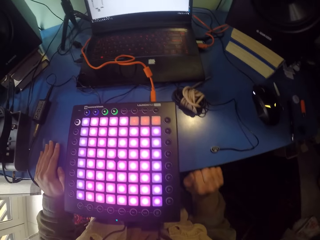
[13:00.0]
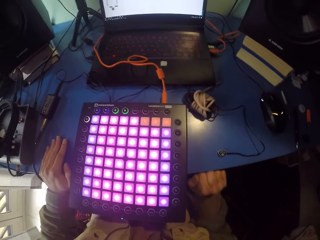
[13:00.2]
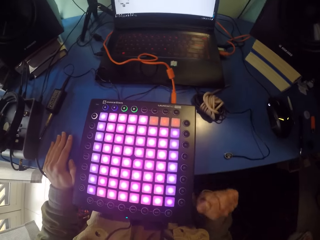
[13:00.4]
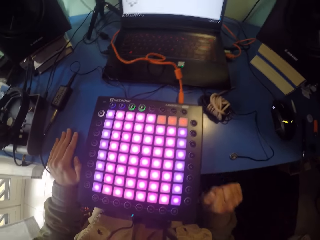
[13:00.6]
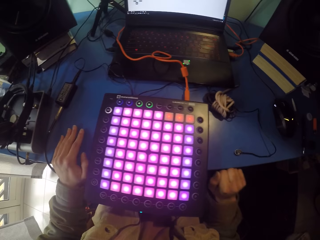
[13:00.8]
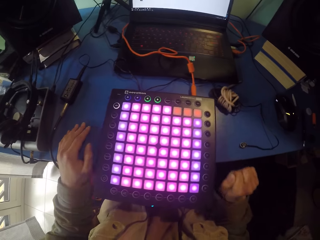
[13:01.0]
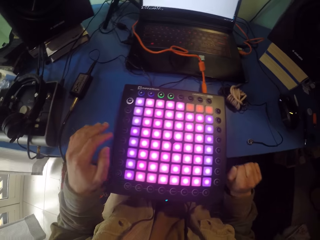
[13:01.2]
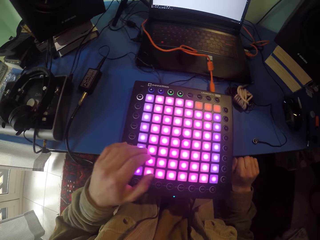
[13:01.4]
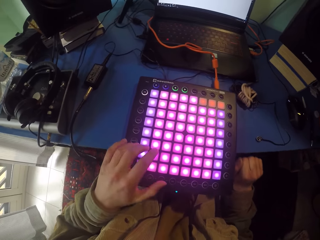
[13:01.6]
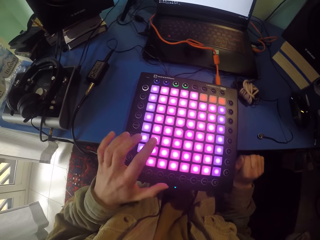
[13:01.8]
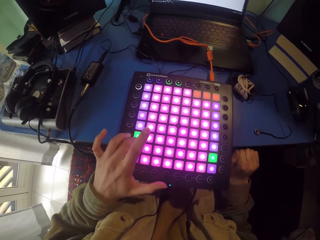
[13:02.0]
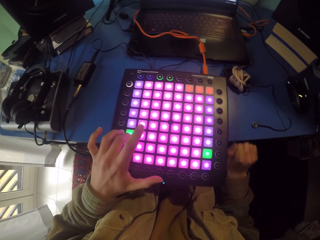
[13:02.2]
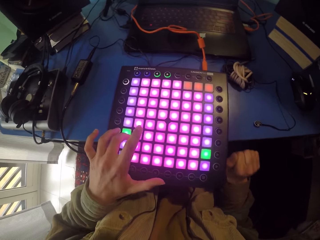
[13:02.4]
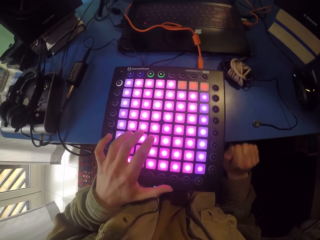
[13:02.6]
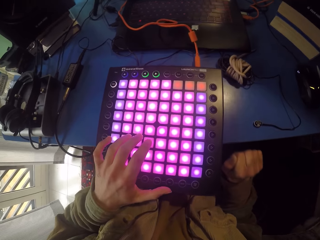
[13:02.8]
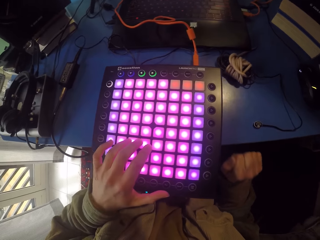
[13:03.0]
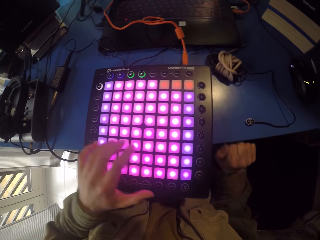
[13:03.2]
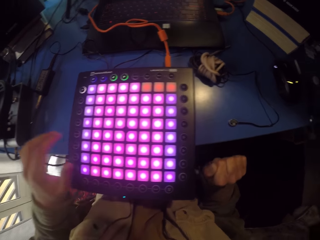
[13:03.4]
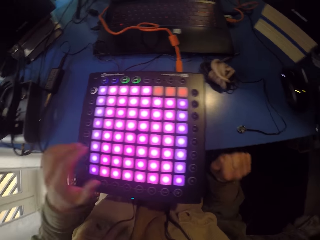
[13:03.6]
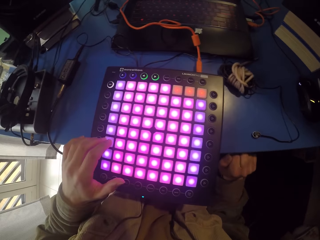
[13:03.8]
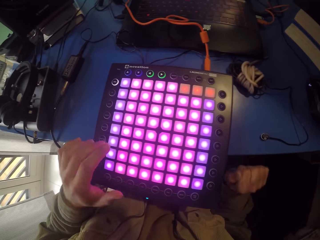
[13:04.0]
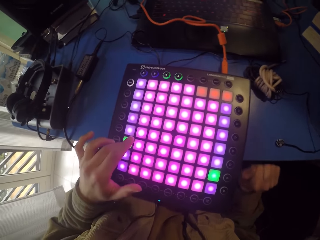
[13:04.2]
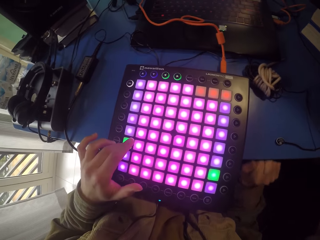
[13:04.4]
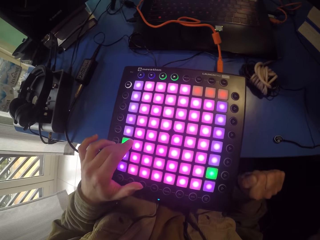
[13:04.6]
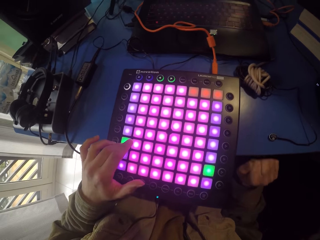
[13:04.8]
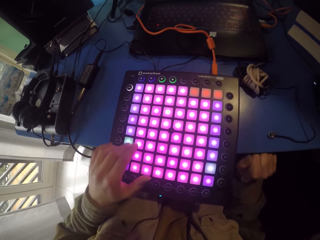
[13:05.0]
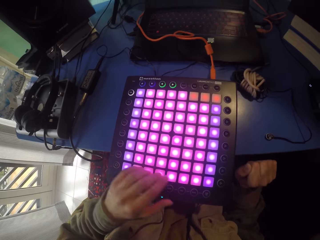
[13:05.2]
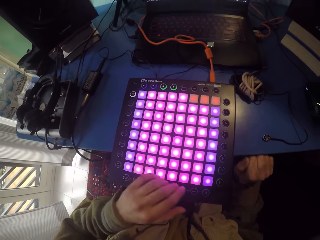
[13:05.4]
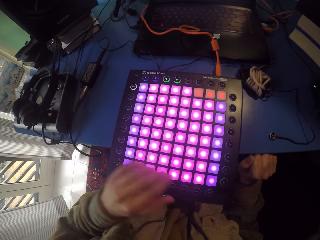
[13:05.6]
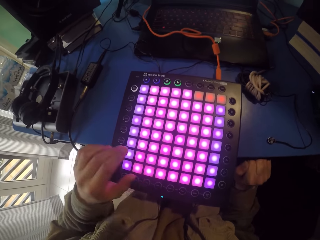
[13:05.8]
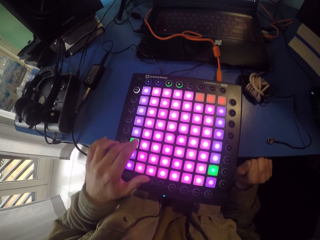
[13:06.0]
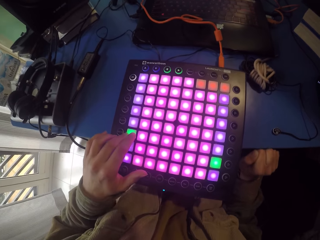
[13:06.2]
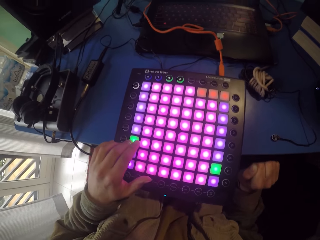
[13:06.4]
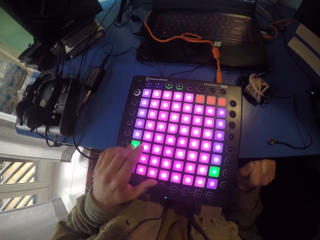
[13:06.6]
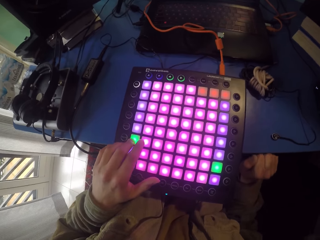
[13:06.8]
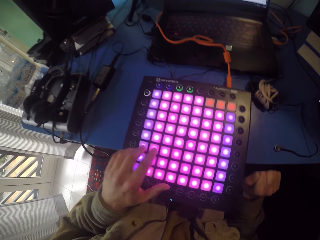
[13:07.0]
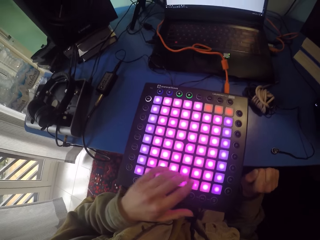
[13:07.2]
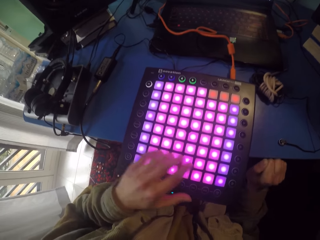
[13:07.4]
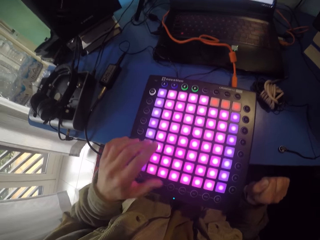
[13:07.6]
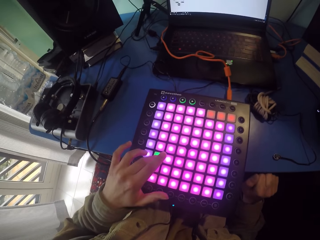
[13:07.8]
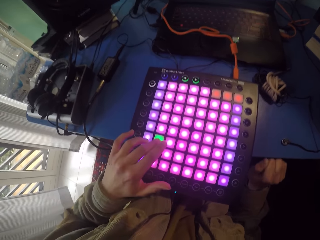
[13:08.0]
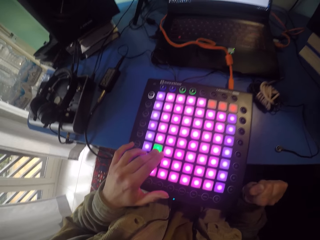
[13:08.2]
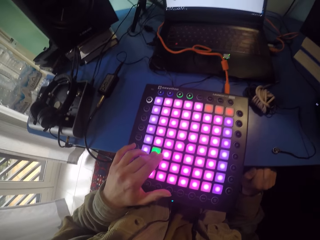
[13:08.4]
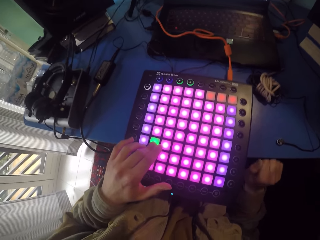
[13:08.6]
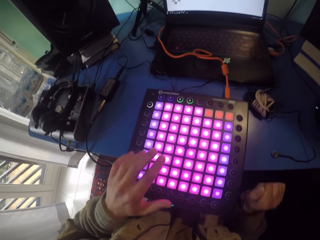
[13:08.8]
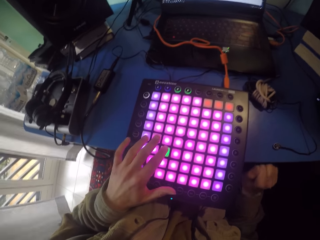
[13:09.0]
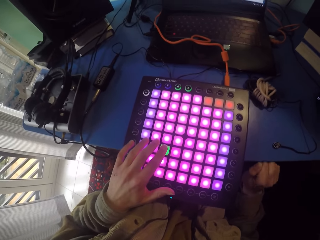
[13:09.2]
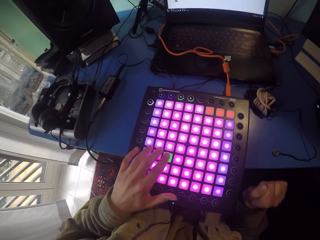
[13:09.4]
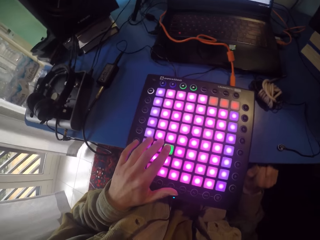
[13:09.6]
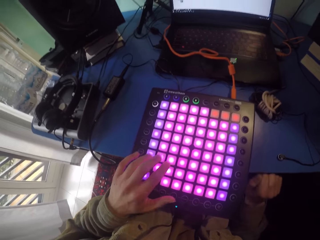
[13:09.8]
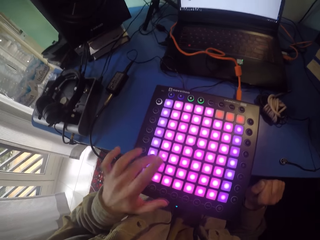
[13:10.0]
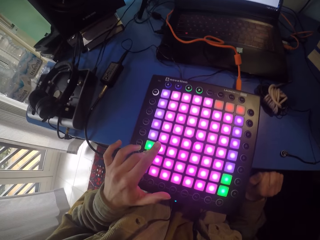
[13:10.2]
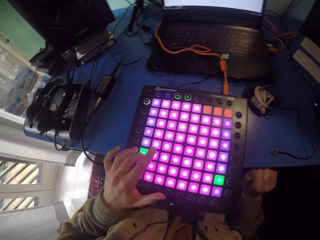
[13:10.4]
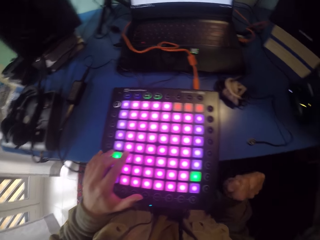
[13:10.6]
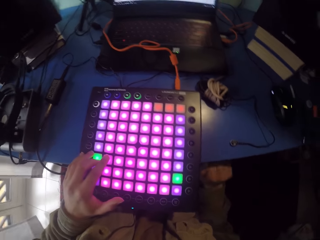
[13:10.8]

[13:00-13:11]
The camera wearer touches the launchpad with the left hand. They press the piano. They tap the table.

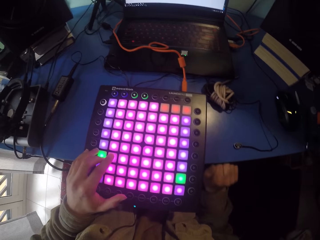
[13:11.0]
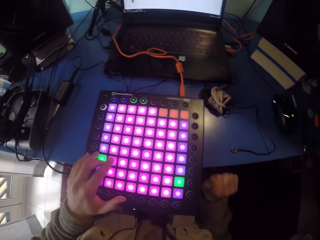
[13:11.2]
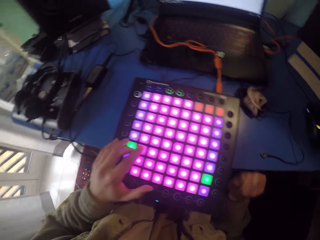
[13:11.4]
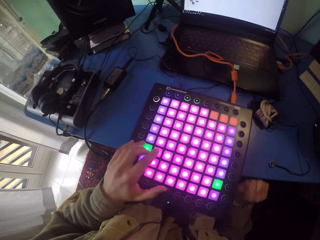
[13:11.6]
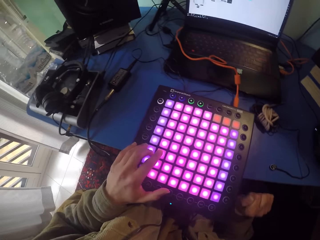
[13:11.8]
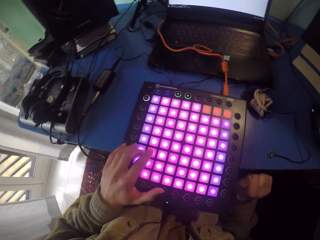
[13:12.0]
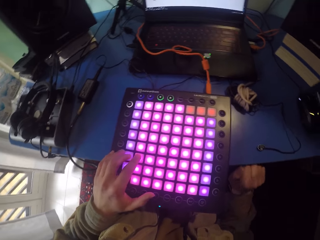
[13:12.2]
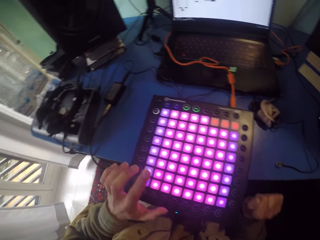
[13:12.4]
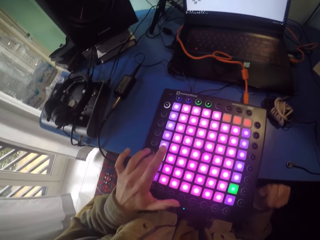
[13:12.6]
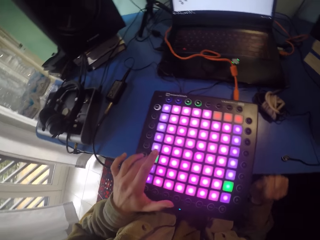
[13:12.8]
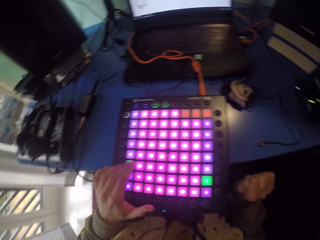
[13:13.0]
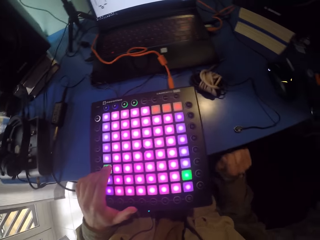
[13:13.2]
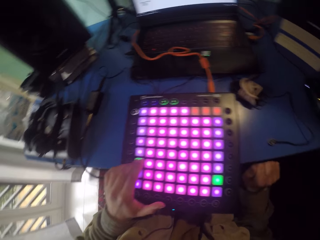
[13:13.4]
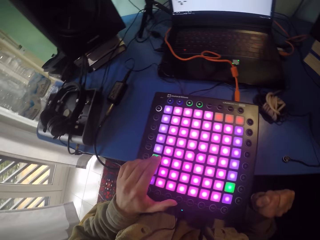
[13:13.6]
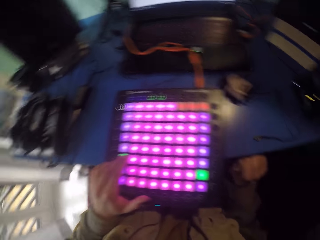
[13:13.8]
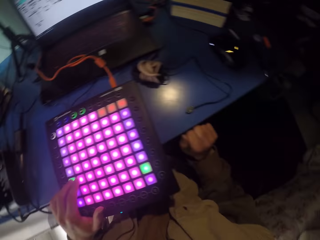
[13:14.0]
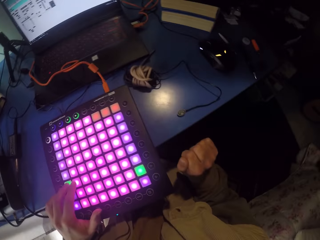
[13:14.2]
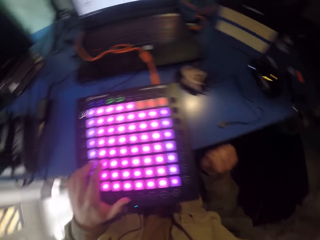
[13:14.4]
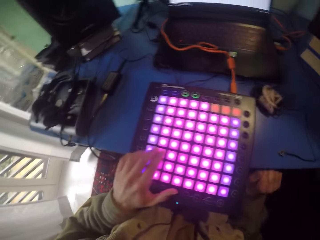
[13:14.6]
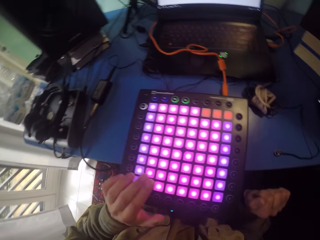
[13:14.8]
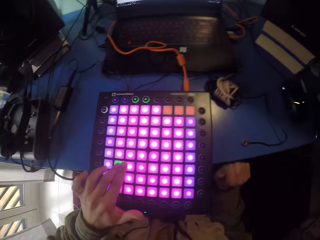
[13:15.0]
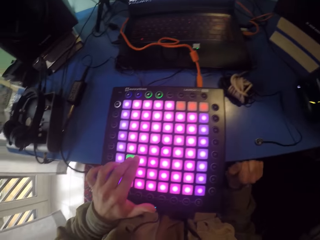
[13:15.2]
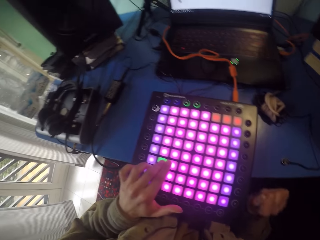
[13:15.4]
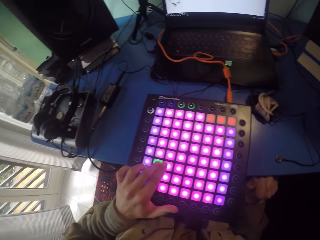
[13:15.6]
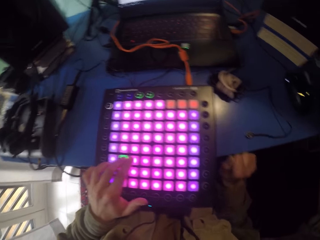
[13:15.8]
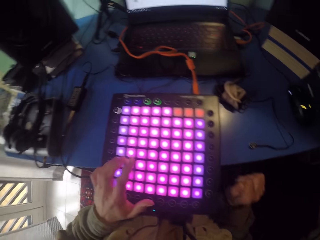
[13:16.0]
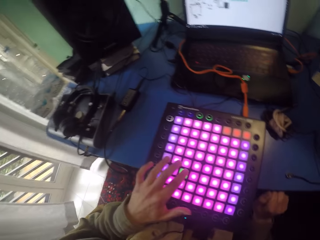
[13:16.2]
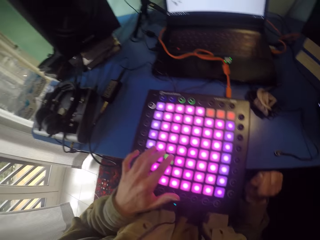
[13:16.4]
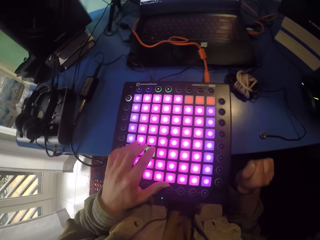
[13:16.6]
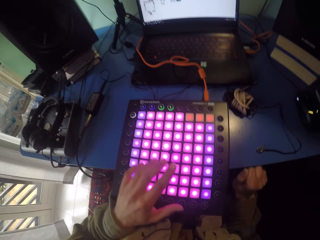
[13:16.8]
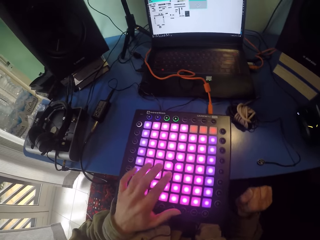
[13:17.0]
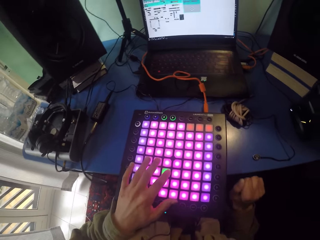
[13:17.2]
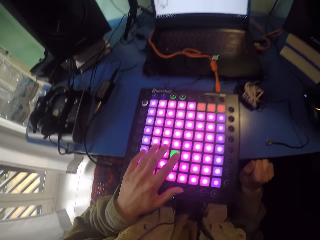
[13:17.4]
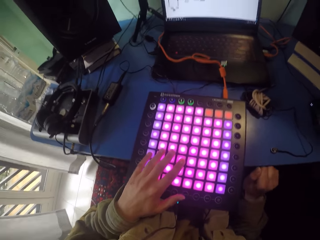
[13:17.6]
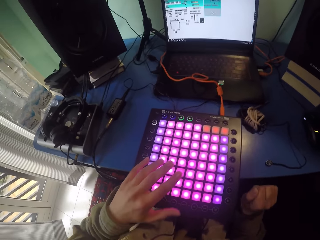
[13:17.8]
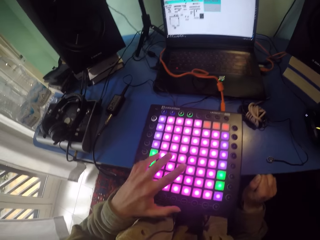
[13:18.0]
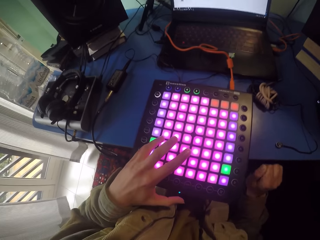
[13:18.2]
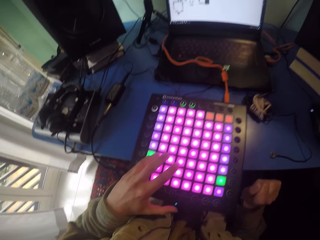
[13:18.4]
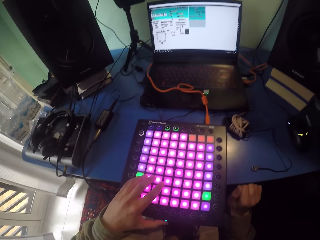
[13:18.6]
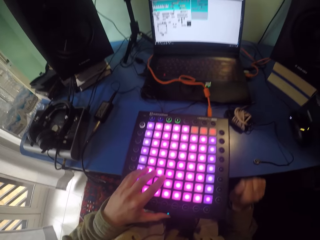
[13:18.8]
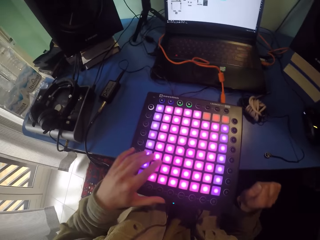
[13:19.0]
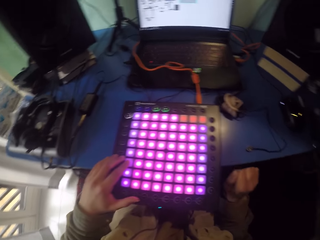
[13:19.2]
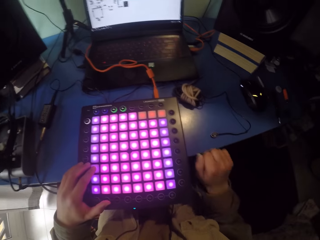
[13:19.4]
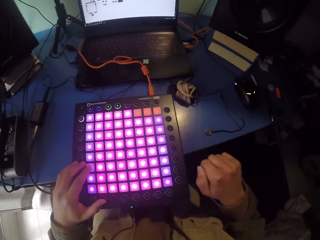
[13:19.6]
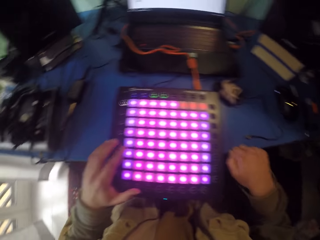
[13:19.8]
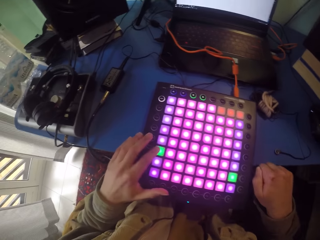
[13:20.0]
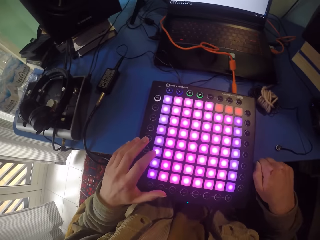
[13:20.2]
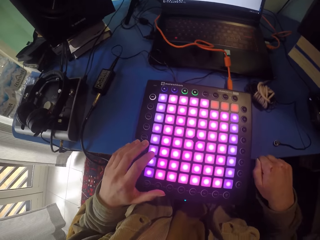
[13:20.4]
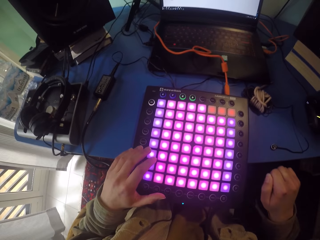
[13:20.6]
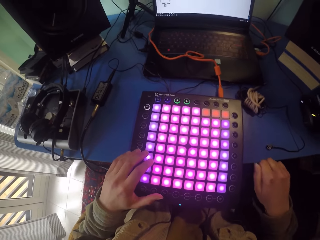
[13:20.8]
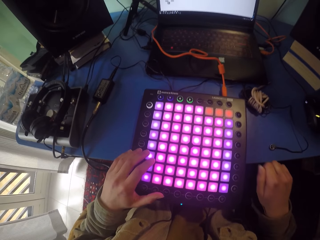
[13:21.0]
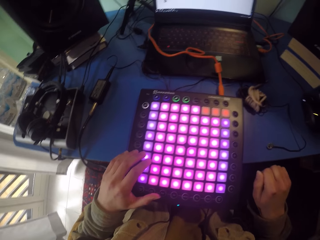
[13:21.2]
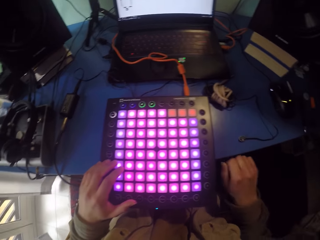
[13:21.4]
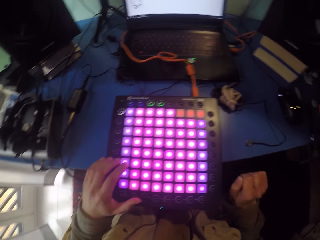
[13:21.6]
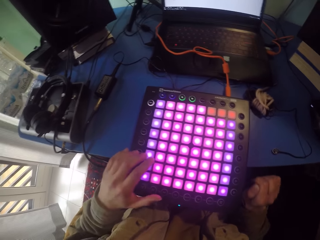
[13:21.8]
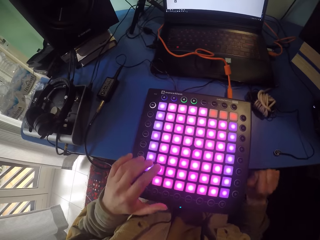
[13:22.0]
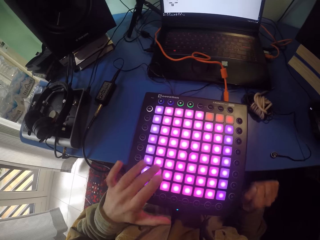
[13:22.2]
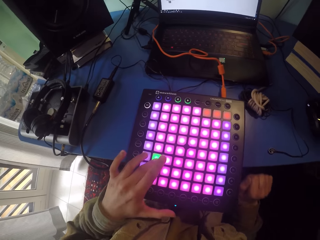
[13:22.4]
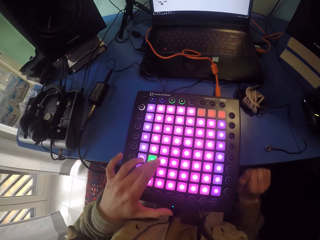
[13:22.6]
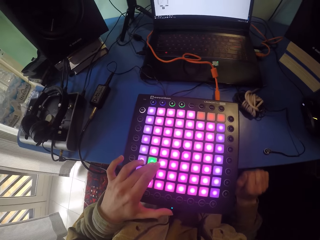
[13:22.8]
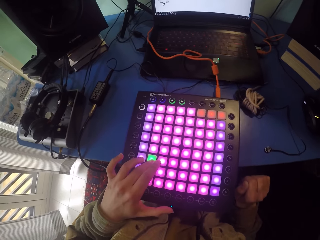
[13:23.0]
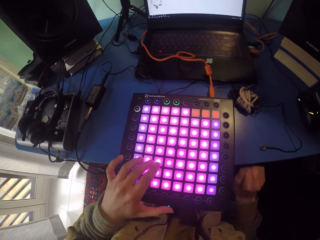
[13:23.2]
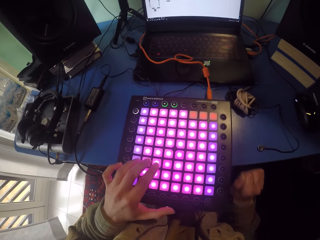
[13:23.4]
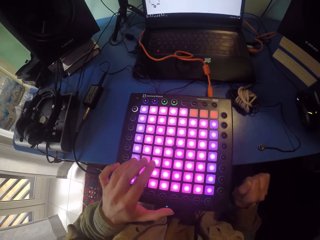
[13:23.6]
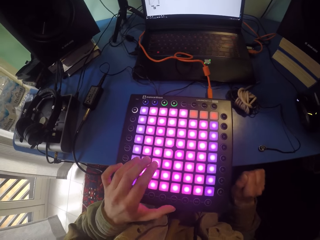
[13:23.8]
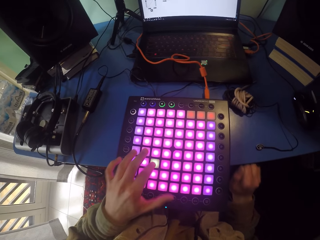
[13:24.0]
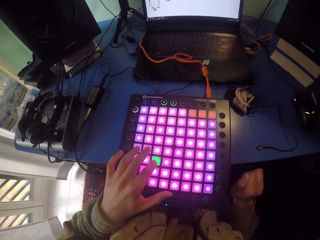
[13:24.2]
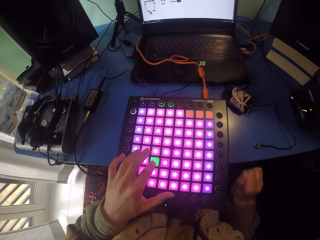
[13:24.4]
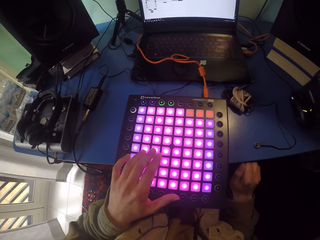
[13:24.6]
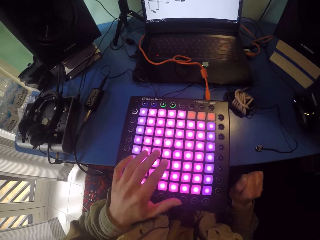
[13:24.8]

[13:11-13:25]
The camera wearer presses the piano.
